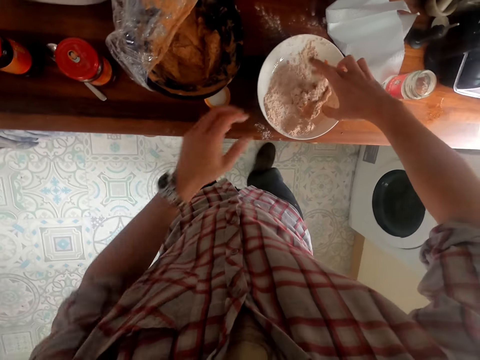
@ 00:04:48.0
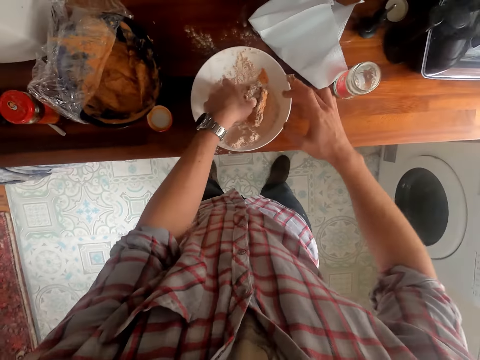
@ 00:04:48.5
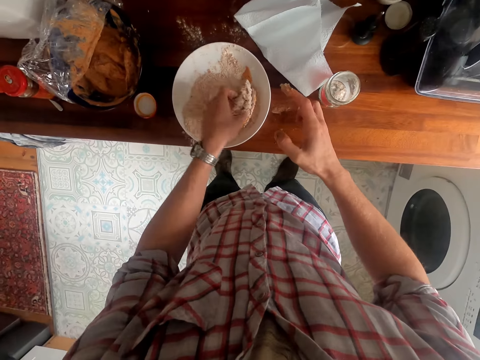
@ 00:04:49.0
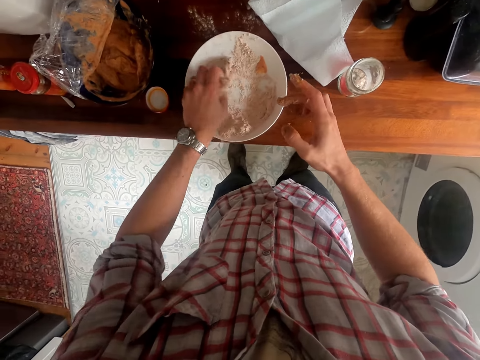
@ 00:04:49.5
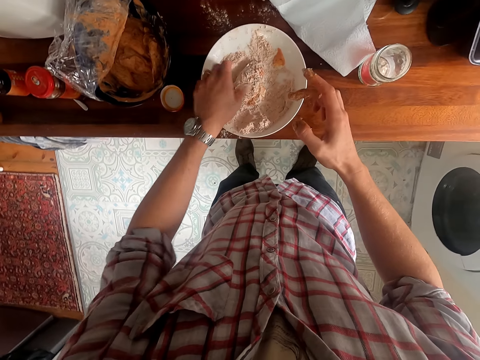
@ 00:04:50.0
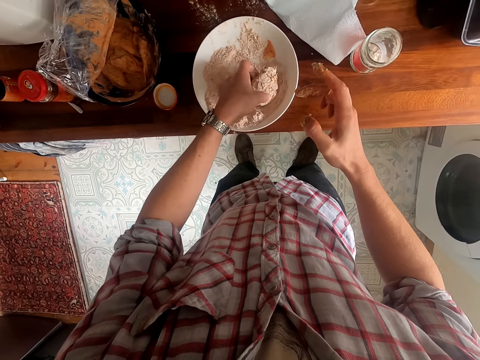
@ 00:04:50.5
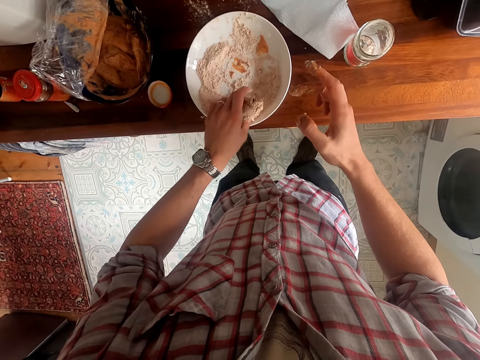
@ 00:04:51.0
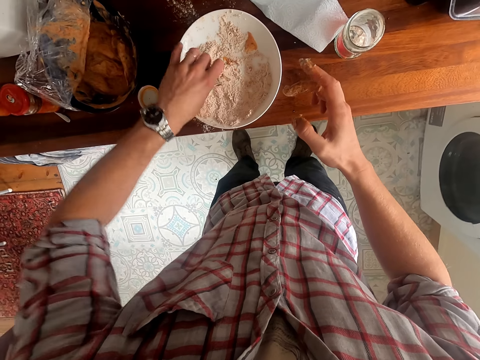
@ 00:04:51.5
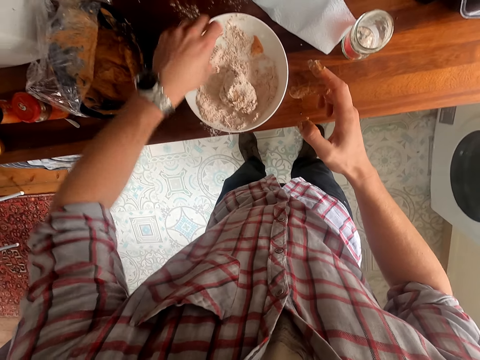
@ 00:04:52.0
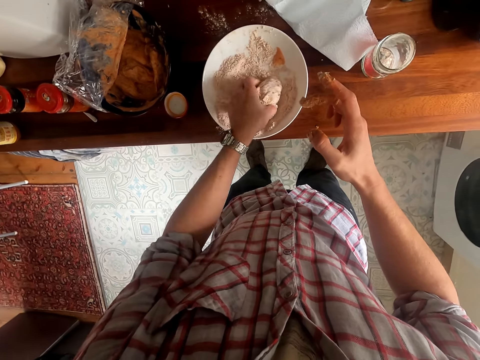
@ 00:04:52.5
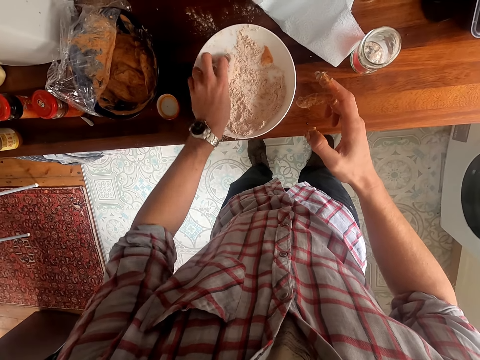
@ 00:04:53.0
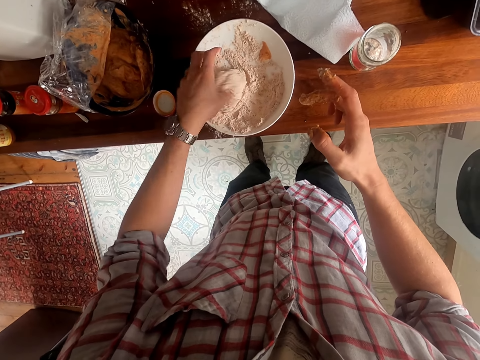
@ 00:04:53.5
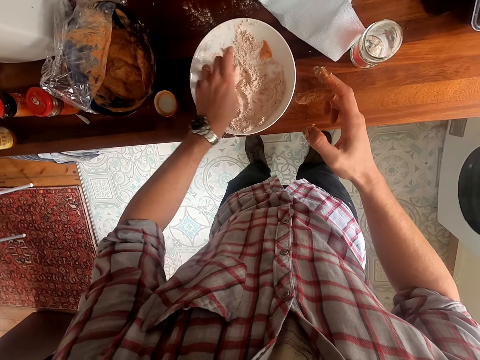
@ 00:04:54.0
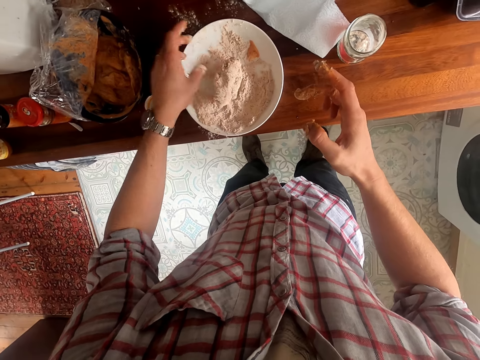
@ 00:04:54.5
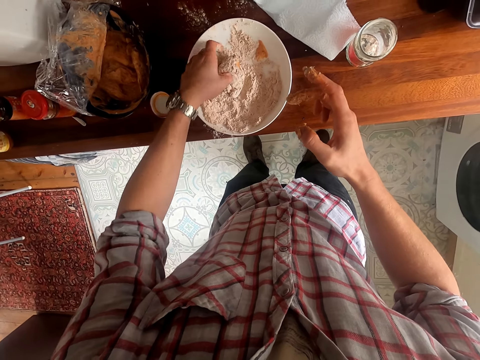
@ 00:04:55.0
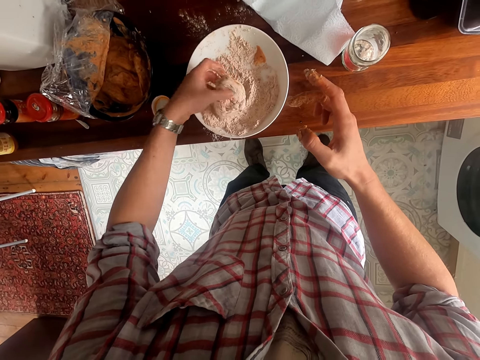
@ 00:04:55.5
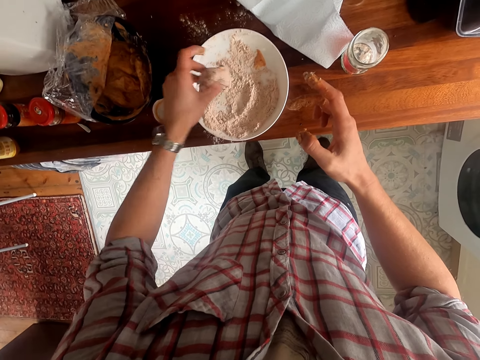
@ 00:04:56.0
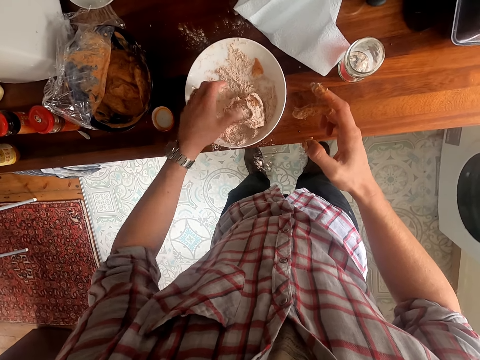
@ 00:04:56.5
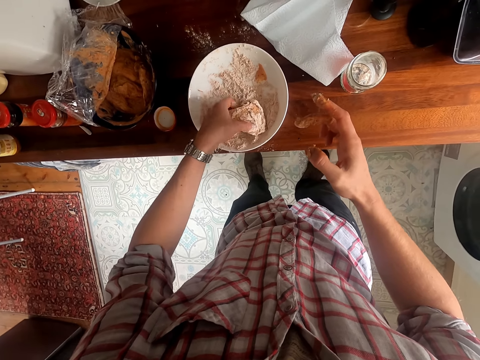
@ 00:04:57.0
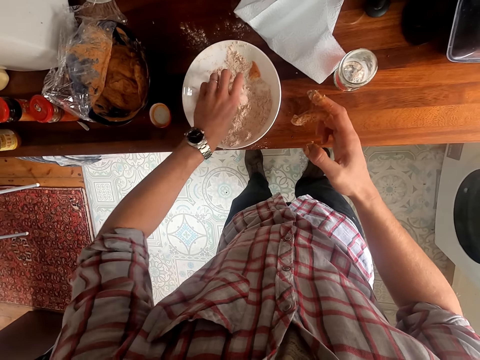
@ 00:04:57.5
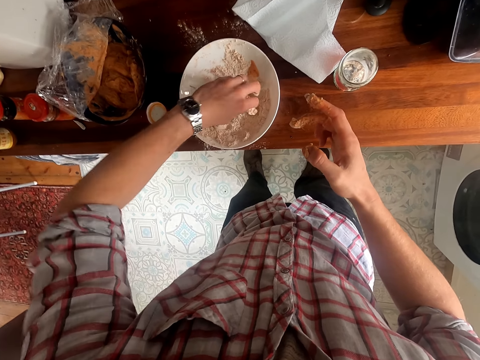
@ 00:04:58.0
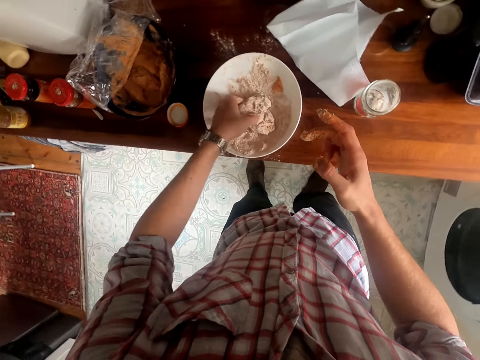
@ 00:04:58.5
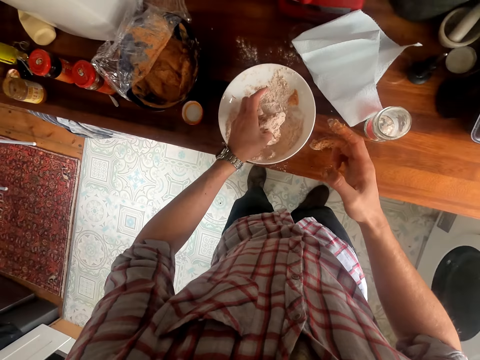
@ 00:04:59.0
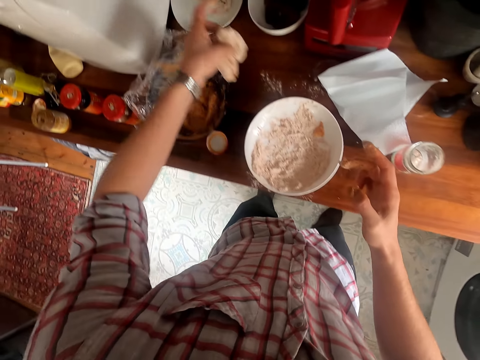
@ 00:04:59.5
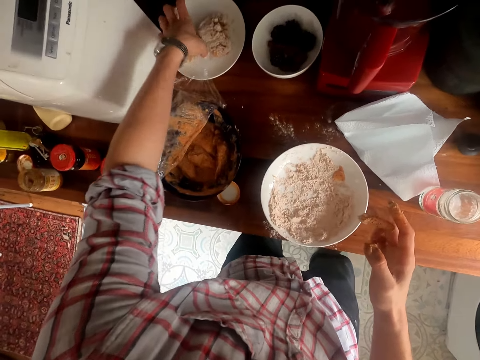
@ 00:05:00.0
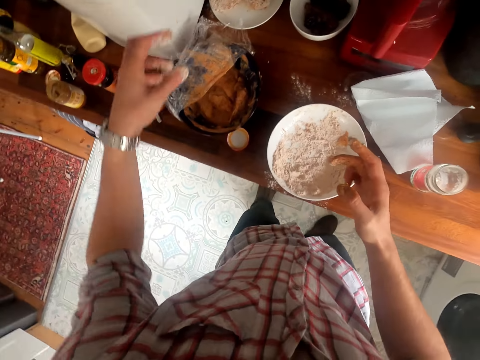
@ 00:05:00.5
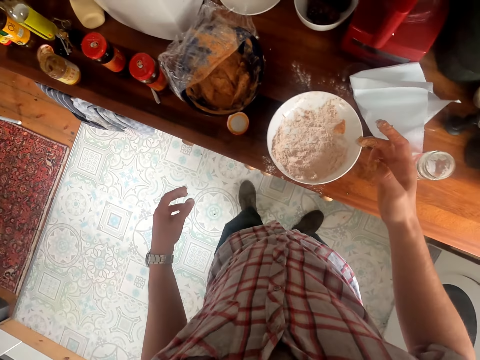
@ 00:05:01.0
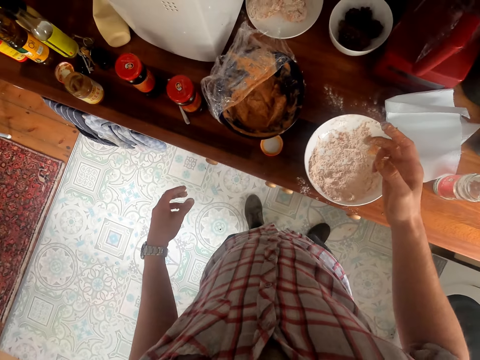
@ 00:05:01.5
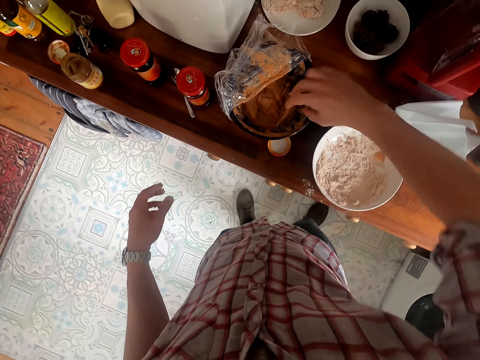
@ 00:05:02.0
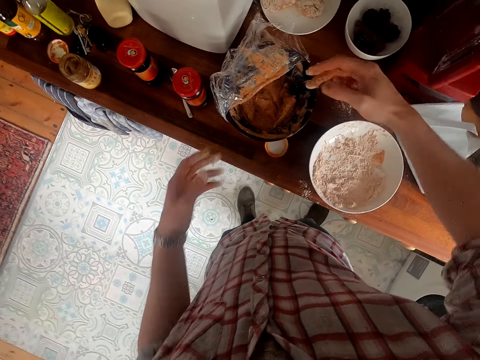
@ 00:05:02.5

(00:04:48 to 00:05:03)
The camera wearer puts the floured piece of chicken away in a different plate.

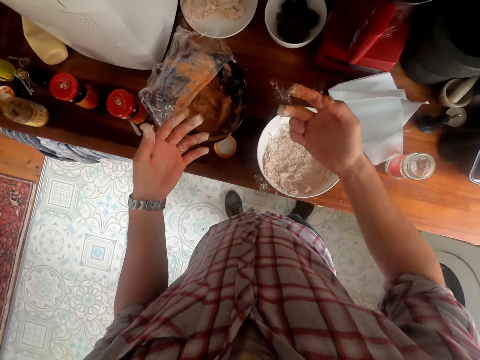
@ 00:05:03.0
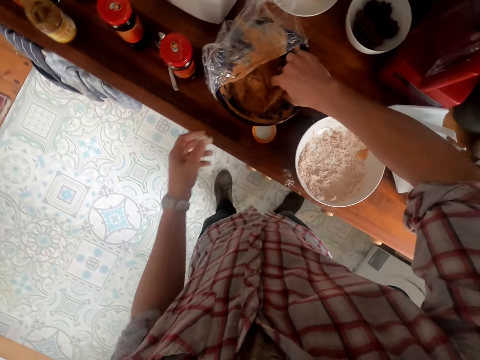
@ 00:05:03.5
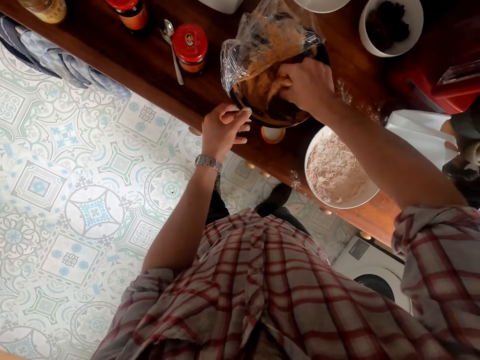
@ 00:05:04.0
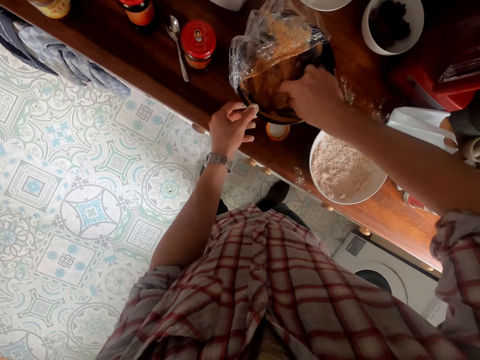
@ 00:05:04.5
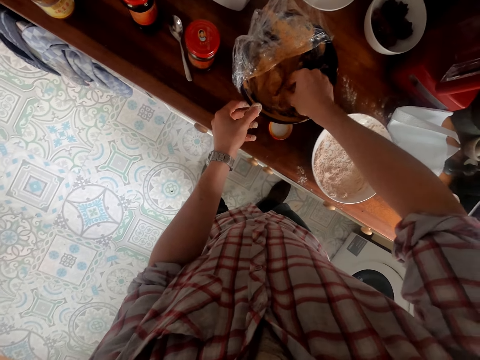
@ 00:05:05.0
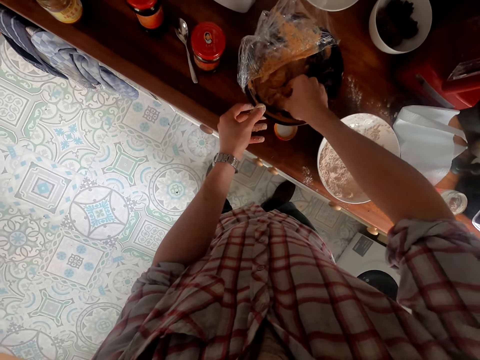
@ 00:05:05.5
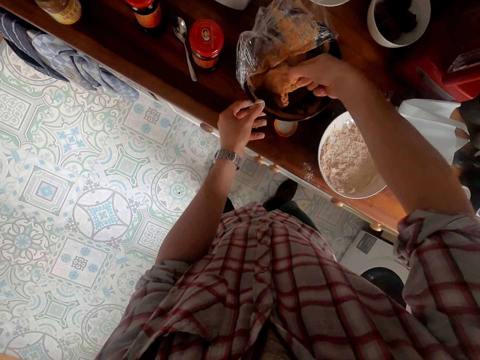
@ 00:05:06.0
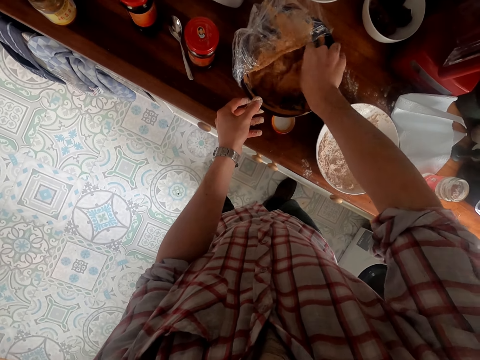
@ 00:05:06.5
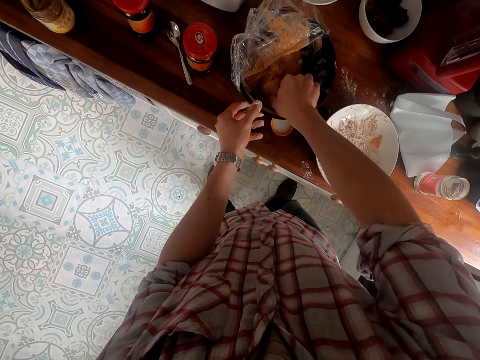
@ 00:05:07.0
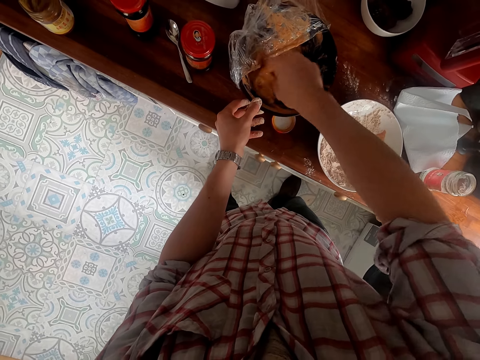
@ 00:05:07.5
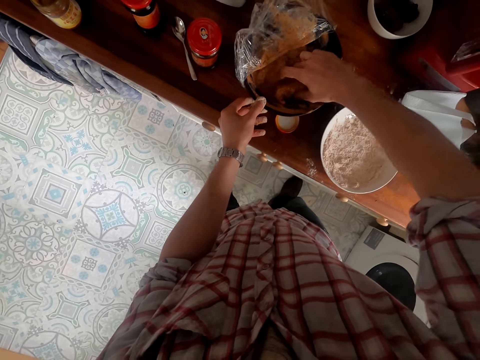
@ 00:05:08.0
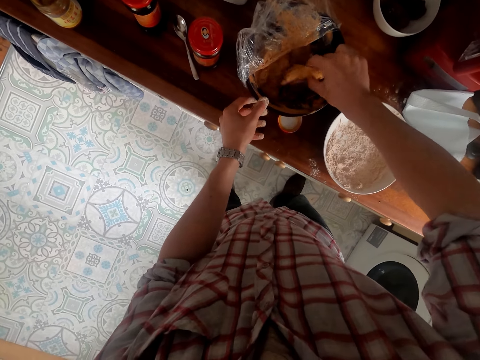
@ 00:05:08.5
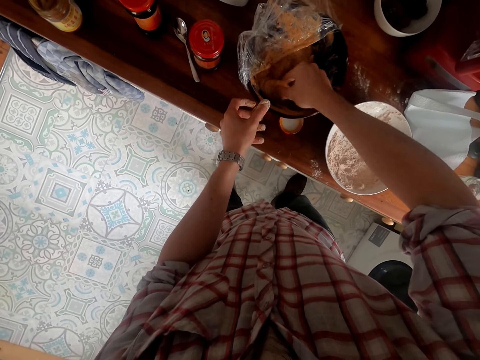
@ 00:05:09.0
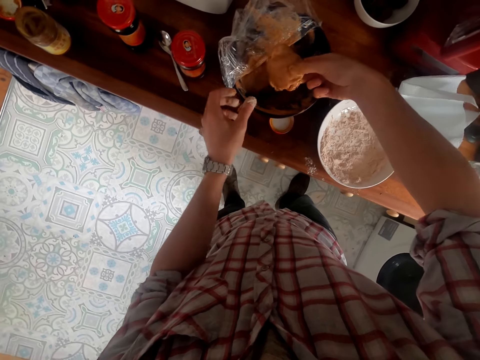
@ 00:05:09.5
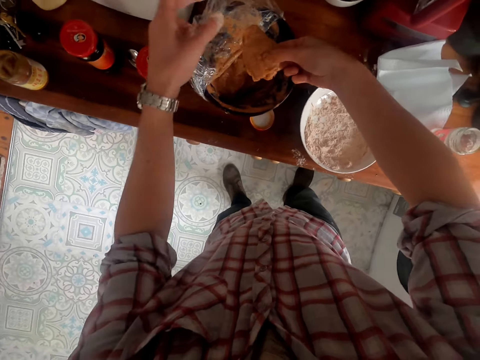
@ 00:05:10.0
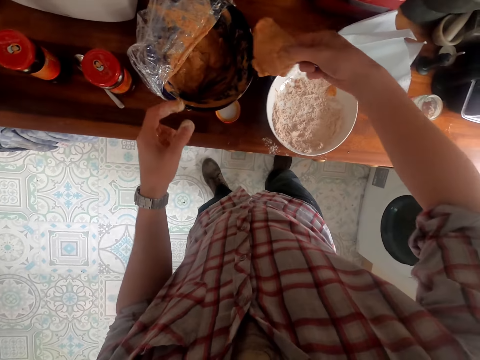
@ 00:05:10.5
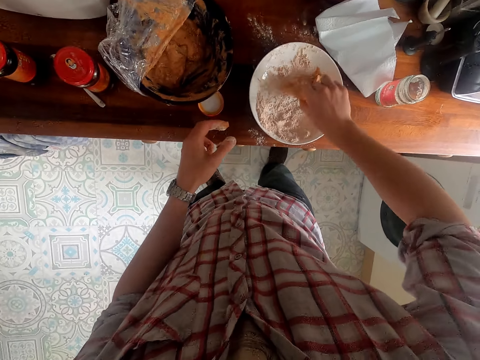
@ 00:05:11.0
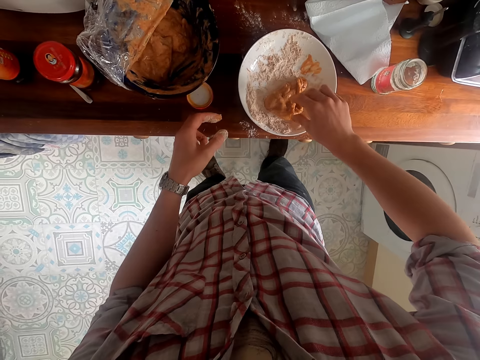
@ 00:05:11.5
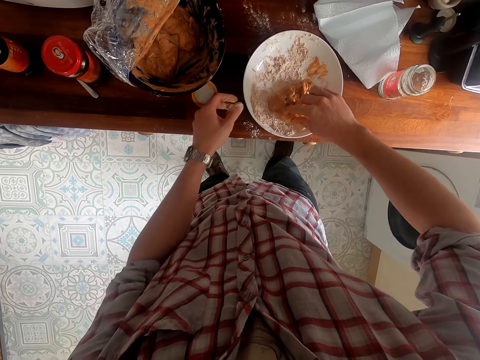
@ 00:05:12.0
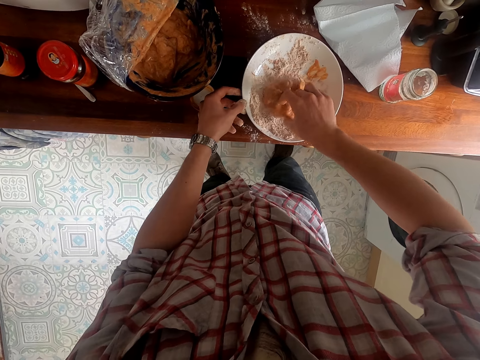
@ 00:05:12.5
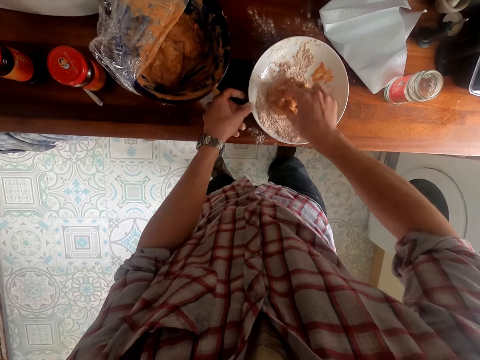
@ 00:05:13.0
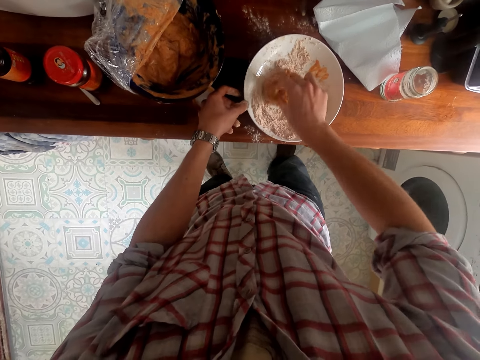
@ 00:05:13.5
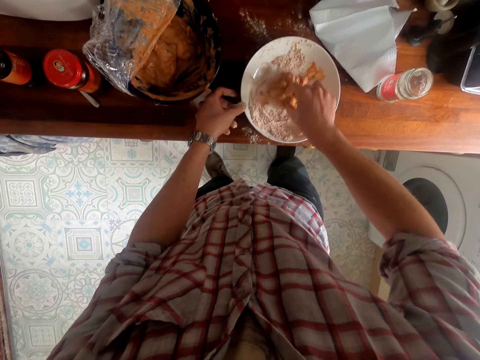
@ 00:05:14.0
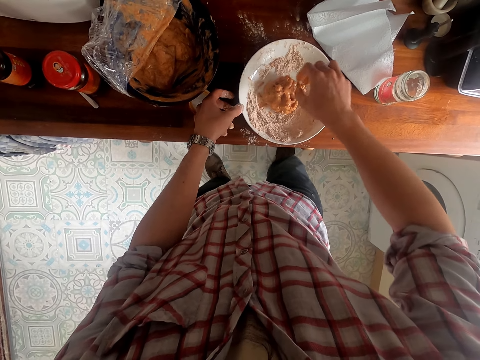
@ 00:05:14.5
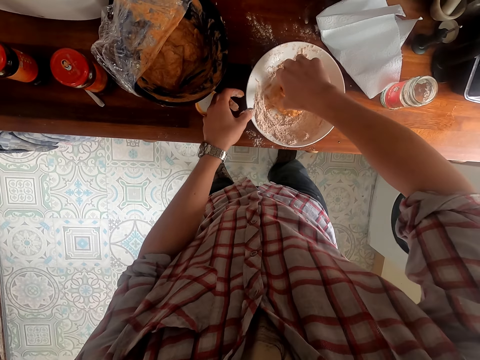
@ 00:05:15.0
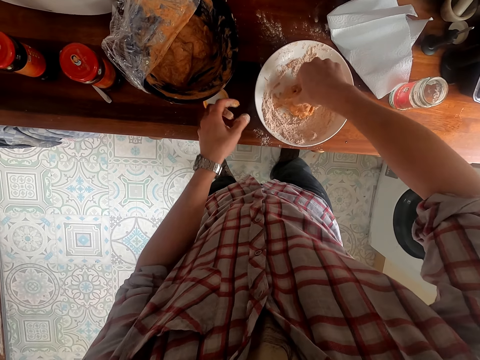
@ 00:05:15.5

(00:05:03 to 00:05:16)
The camera wearer dips up the piece of chicken in the paste in the bowl. They put the chicken piece in a bowl of flour.
